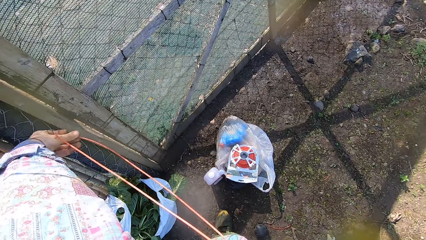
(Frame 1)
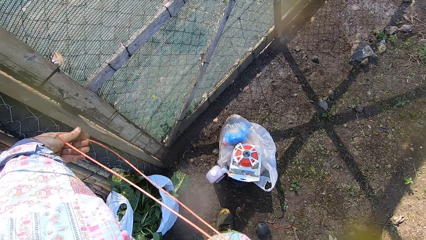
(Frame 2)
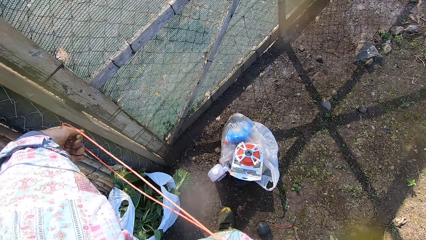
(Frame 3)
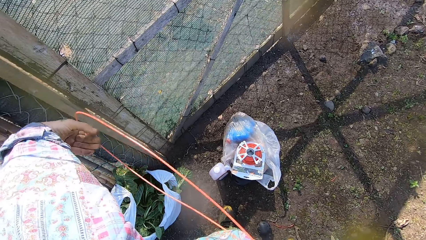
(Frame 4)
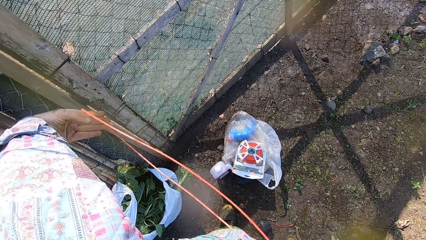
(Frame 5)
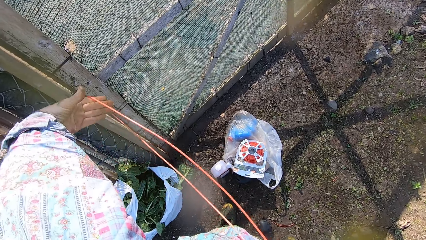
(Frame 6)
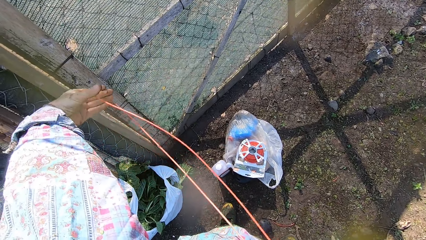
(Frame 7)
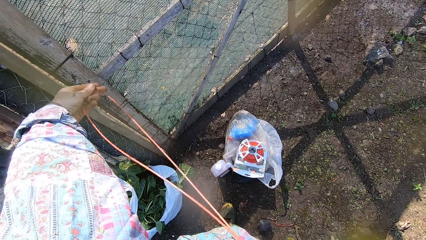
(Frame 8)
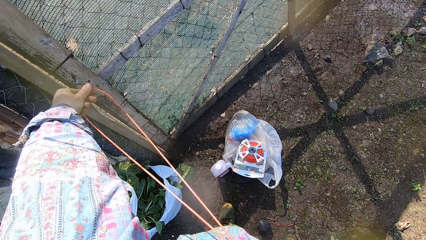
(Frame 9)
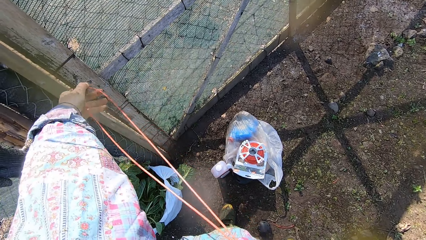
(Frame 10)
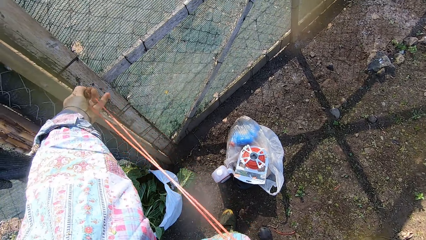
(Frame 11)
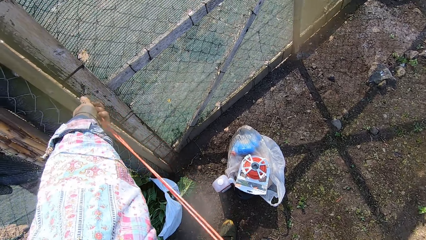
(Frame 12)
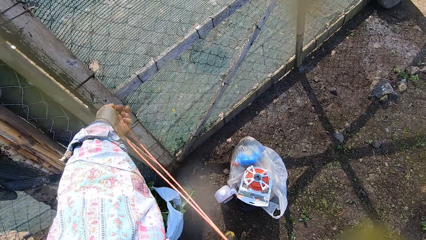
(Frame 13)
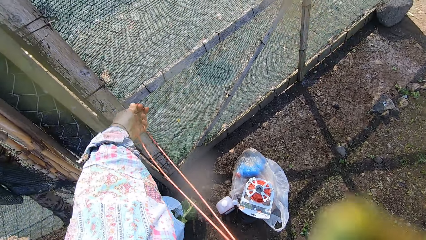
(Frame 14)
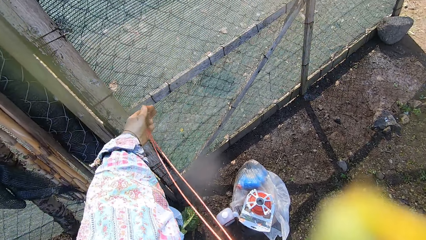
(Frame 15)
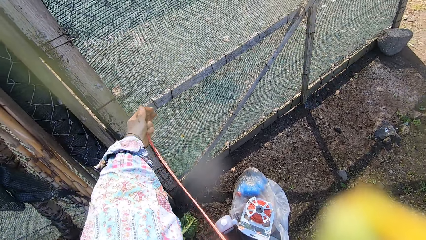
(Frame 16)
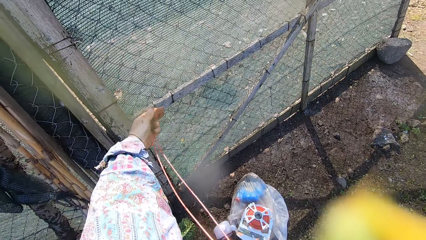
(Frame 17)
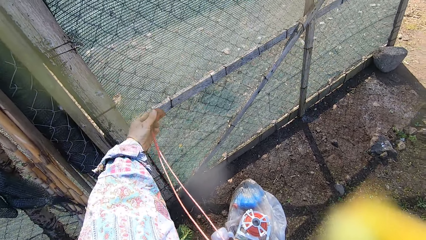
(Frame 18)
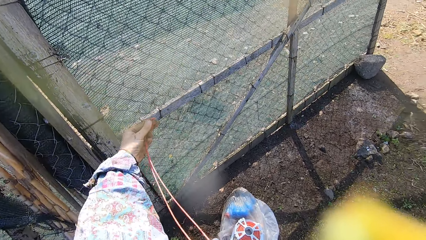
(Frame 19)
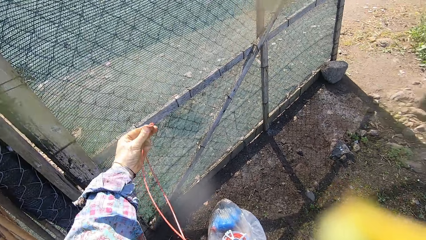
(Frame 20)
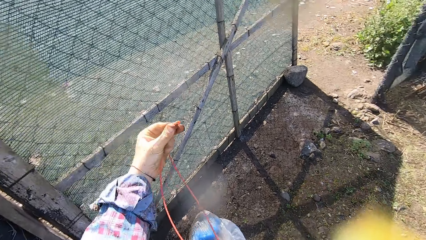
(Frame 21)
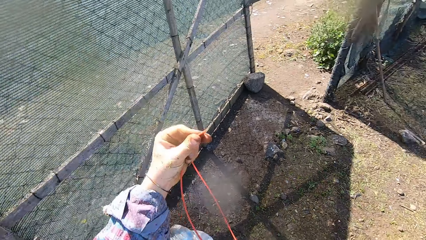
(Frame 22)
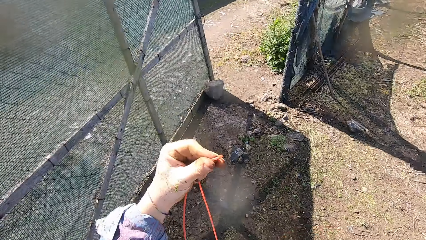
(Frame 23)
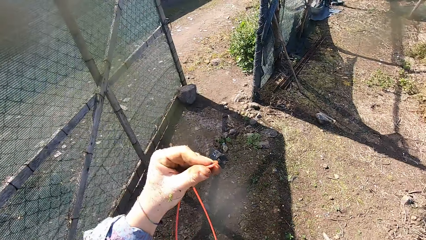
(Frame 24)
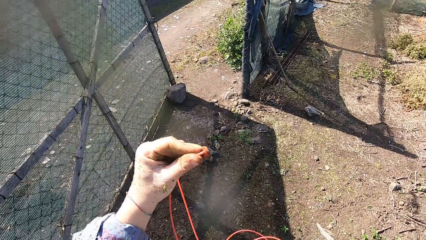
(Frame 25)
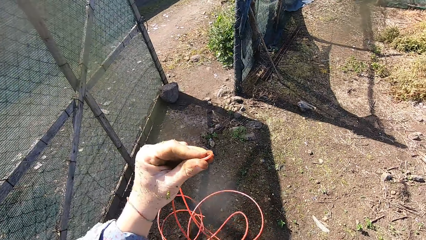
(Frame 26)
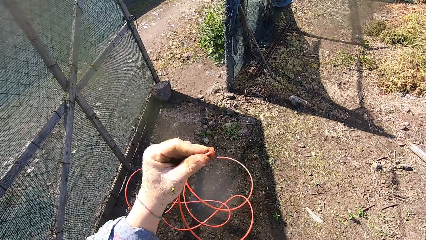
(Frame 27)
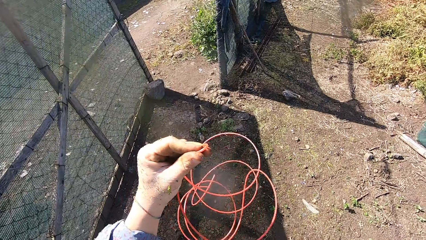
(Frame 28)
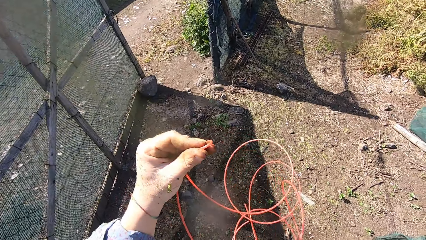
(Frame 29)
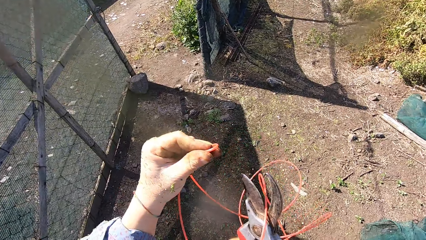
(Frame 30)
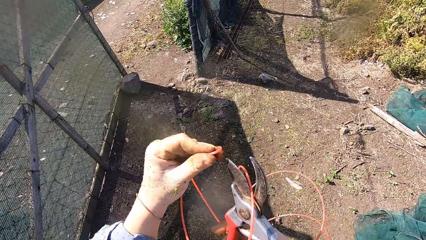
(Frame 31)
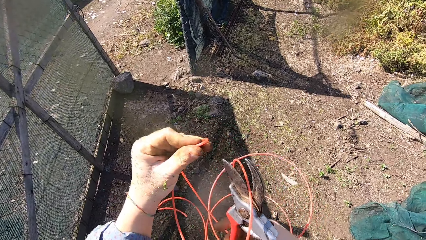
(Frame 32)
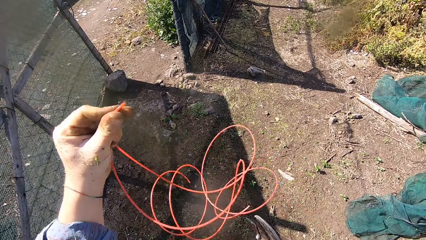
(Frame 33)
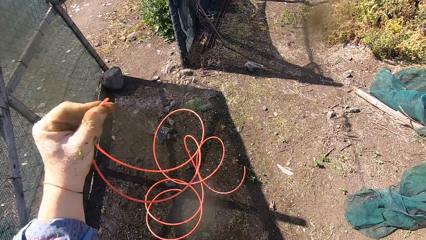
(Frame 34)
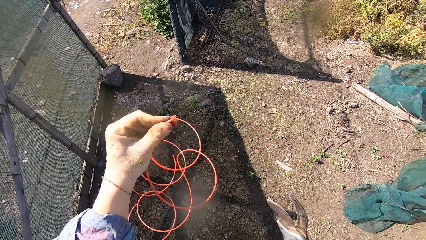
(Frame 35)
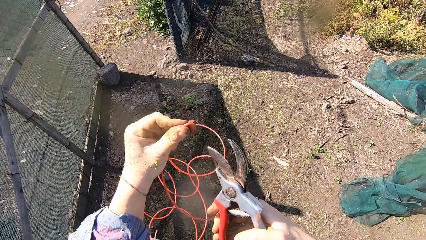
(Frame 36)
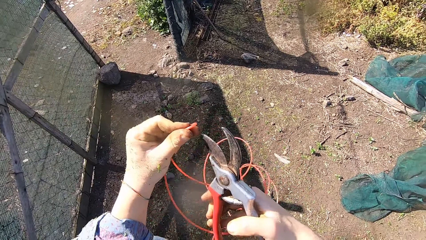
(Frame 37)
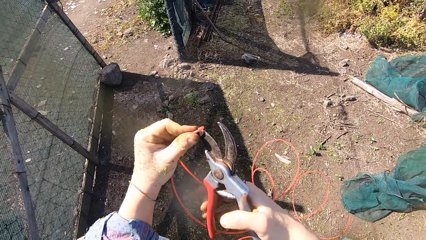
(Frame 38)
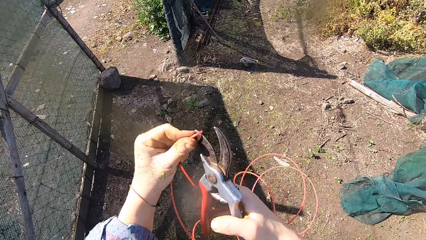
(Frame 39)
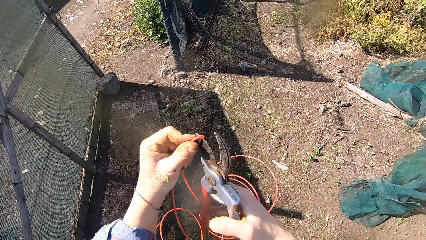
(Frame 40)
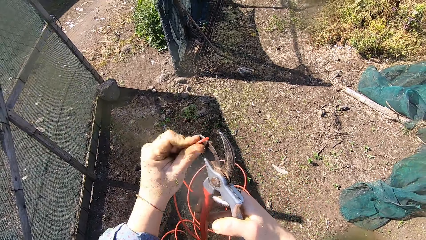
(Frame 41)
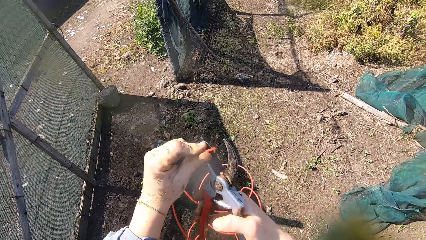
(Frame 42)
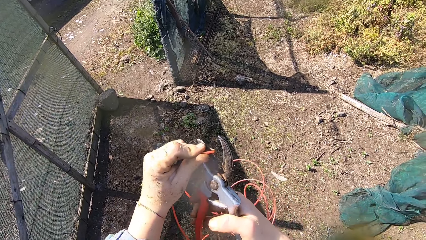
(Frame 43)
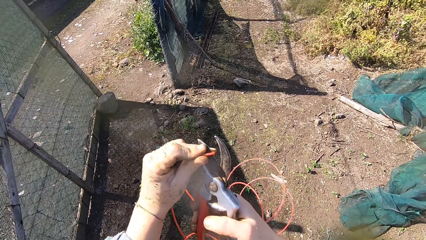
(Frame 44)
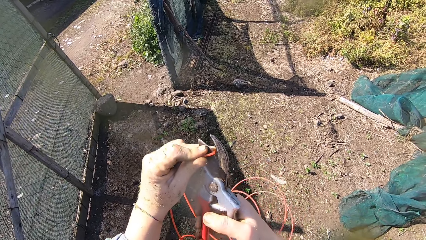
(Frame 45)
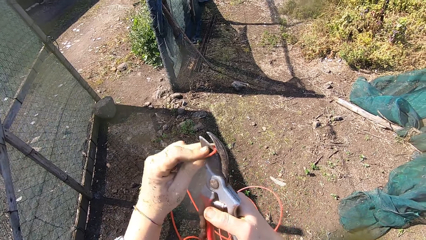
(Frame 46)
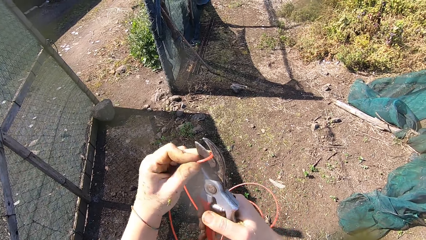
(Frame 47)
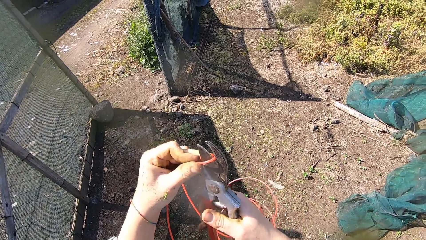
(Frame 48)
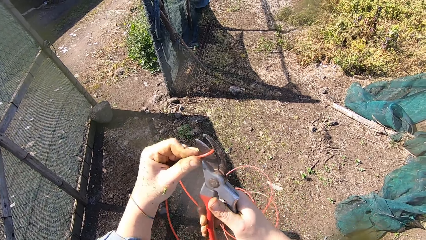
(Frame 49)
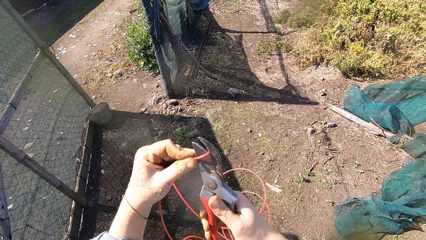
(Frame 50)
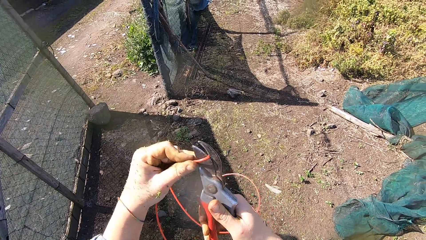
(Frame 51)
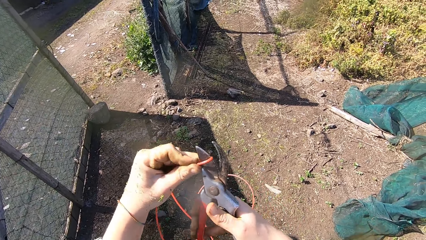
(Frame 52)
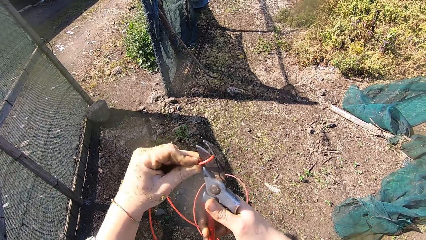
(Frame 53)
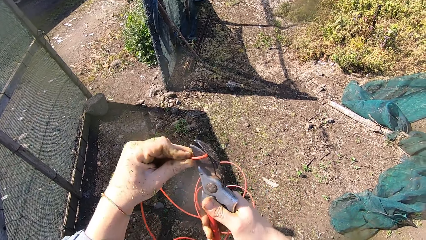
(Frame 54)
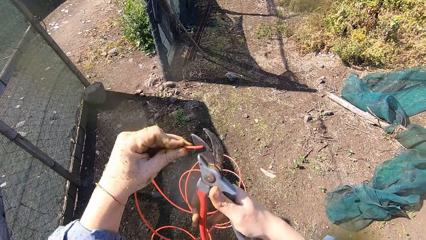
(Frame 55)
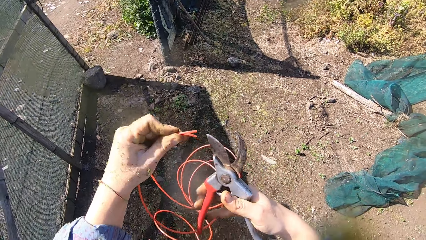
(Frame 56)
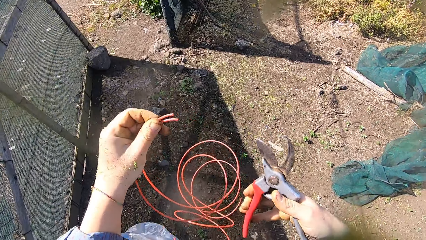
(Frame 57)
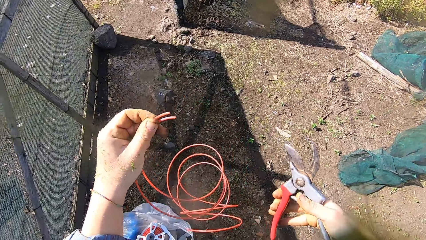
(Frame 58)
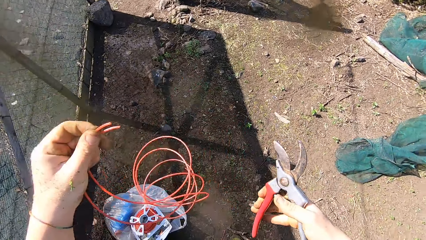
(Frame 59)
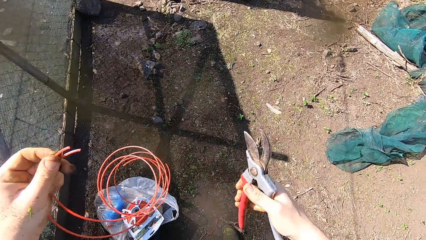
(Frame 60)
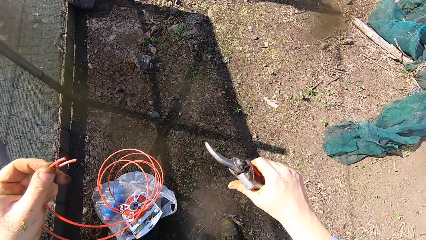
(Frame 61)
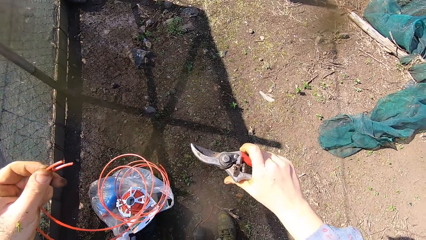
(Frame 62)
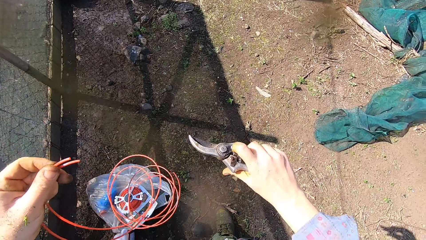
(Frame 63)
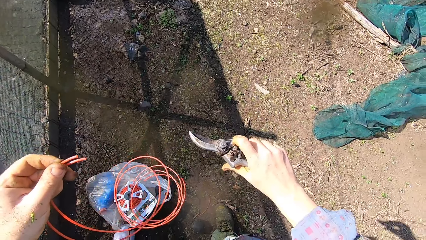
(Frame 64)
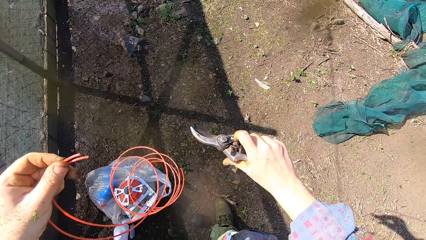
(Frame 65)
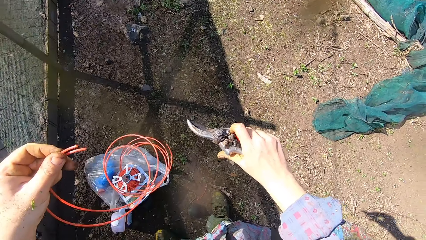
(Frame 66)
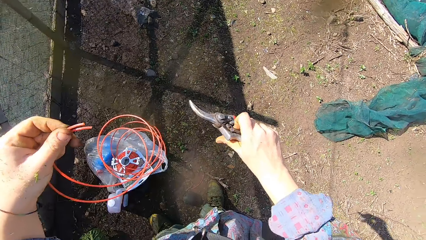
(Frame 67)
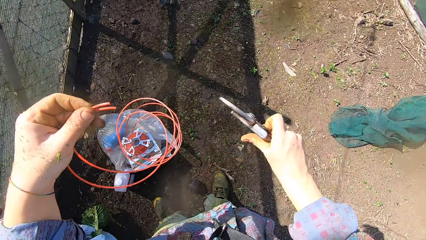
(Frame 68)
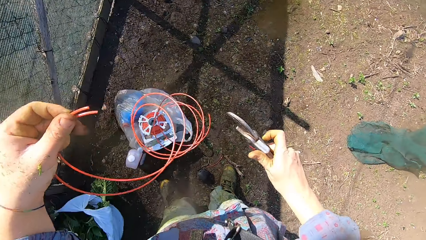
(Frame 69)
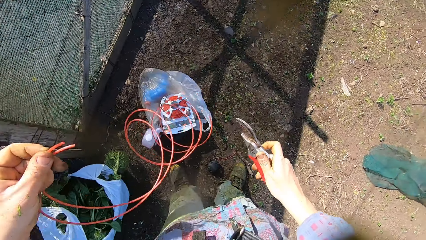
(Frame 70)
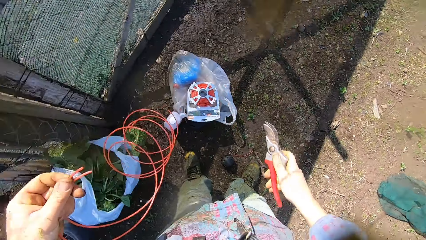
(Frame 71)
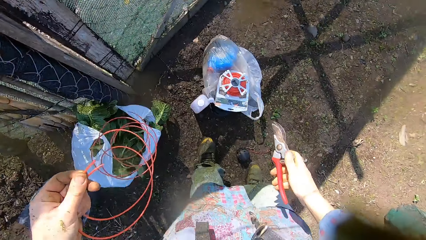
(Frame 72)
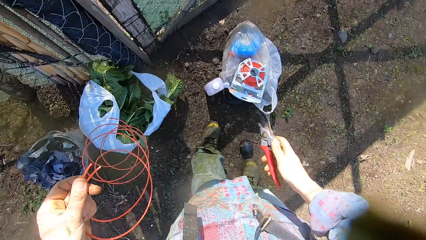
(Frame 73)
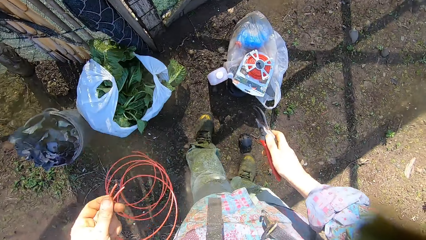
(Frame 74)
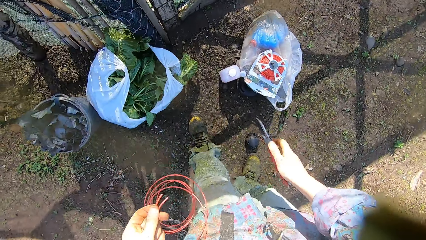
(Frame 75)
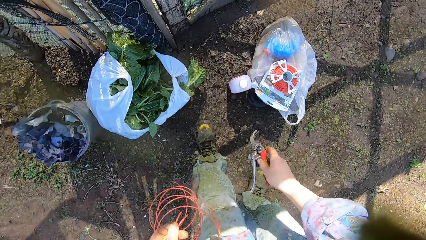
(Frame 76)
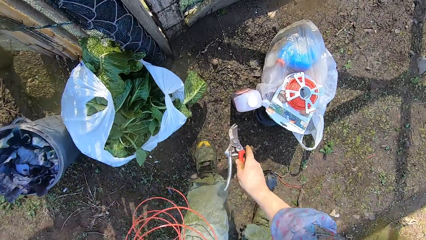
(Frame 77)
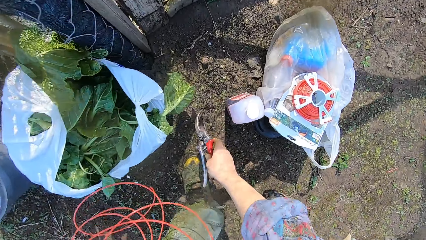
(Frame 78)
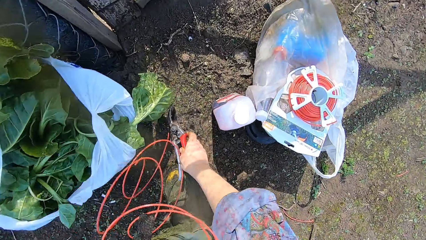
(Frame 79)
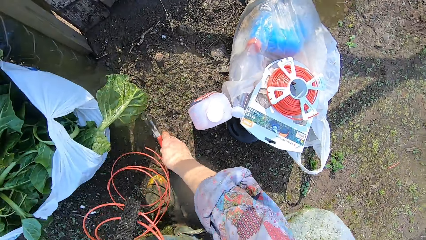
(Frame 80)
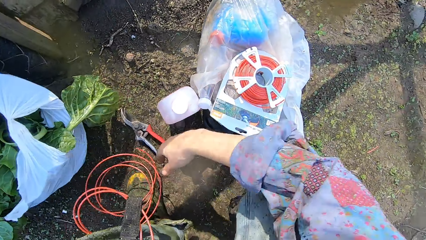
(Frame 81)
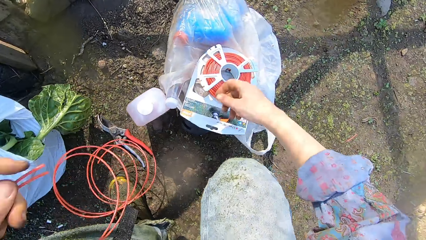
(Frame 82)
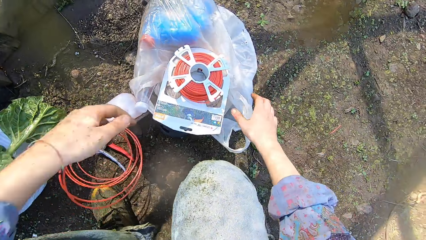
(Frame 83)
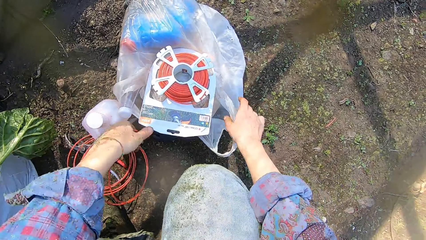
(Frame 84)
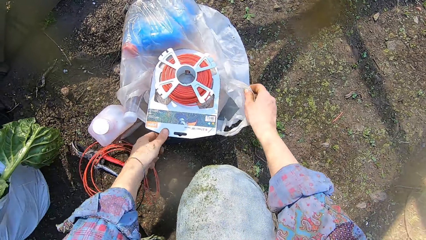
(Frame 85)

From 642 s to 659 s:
The camera wearer folds the end of the wire line with his left hand. He cuts the end of the wire line with the scissors or cable shear. He holds the cable on one end. He removes dirt from the scissors. He adjusts the cable shear. He drops the scissors in his right hand on the ground.
